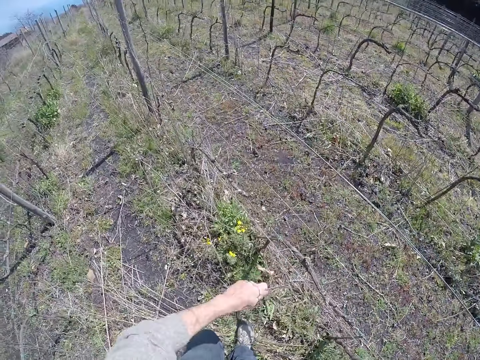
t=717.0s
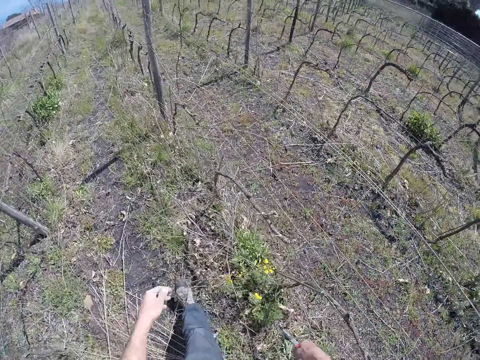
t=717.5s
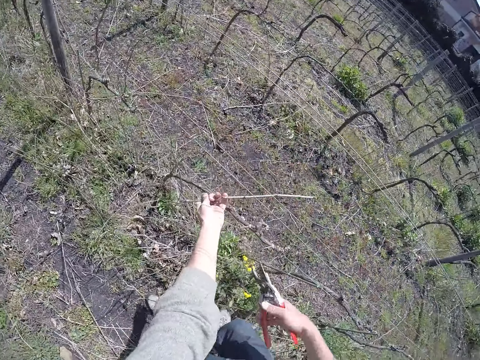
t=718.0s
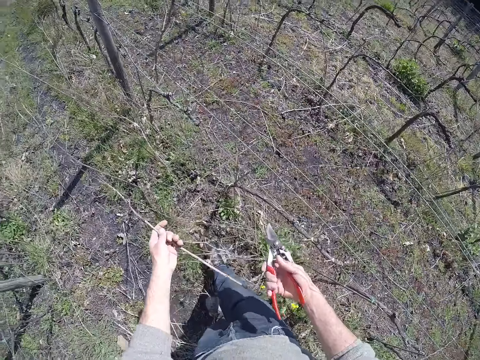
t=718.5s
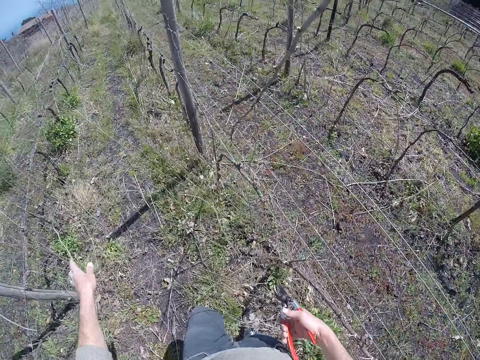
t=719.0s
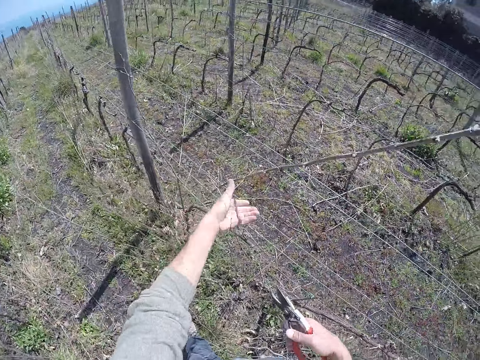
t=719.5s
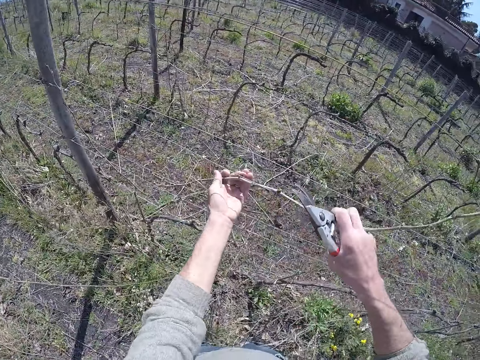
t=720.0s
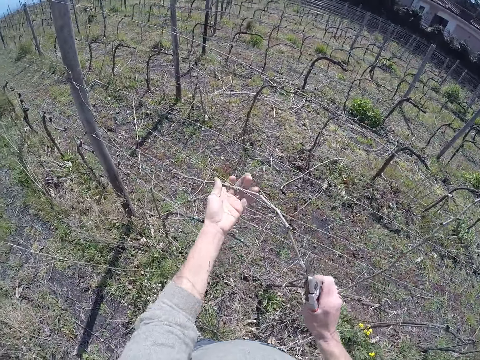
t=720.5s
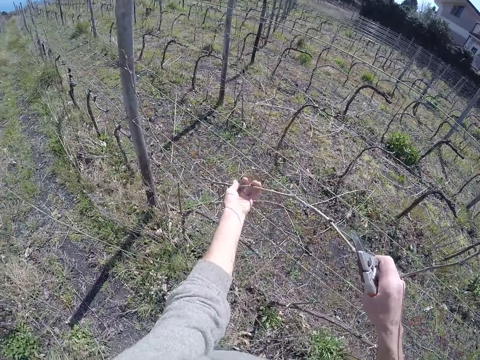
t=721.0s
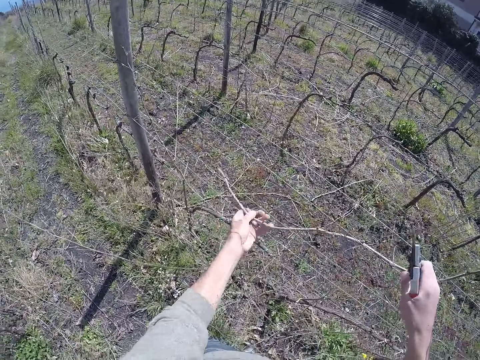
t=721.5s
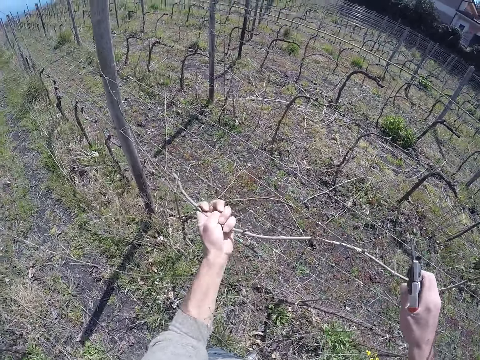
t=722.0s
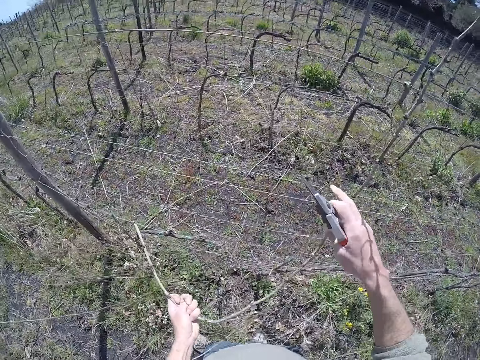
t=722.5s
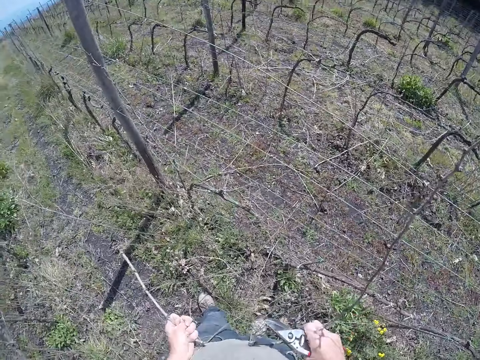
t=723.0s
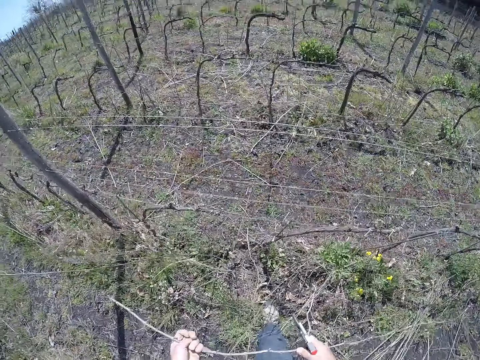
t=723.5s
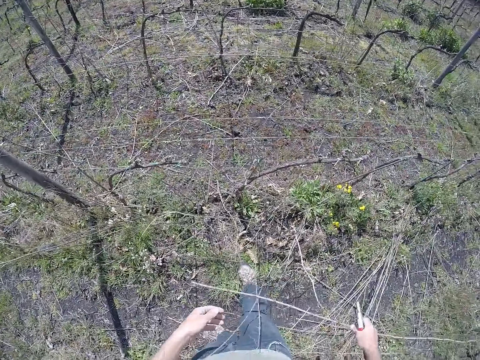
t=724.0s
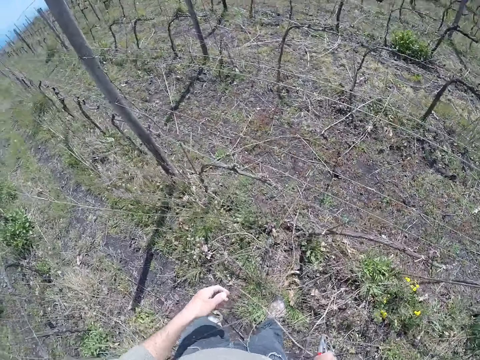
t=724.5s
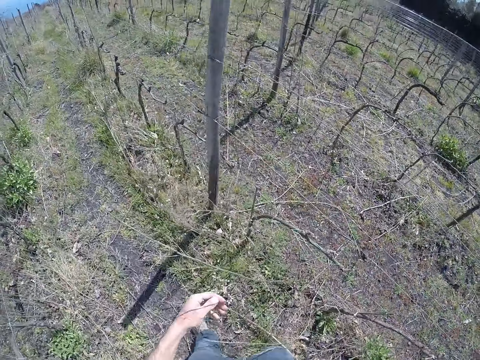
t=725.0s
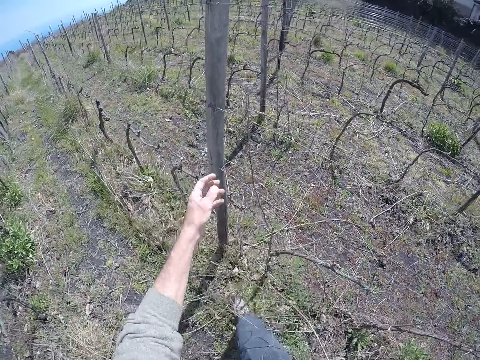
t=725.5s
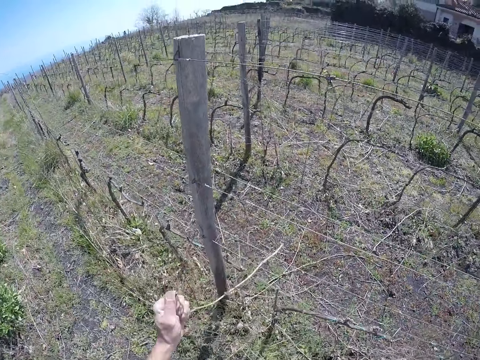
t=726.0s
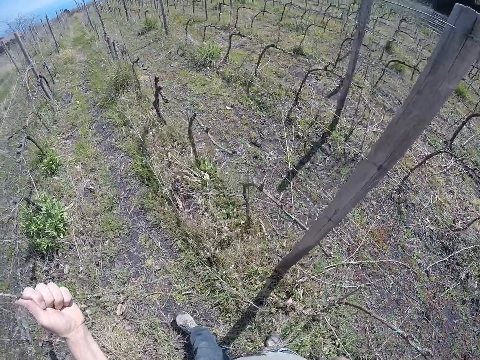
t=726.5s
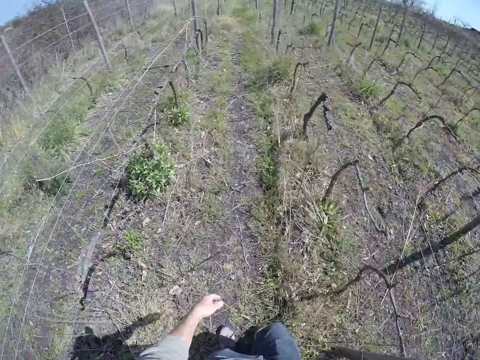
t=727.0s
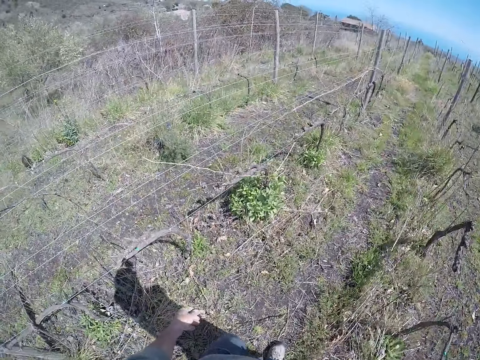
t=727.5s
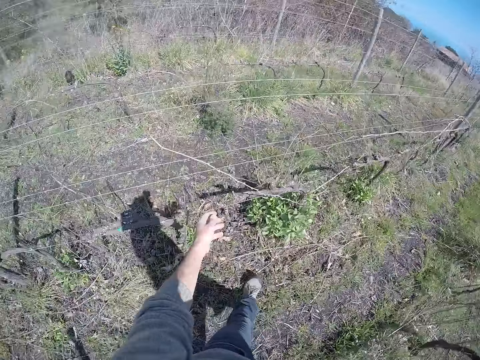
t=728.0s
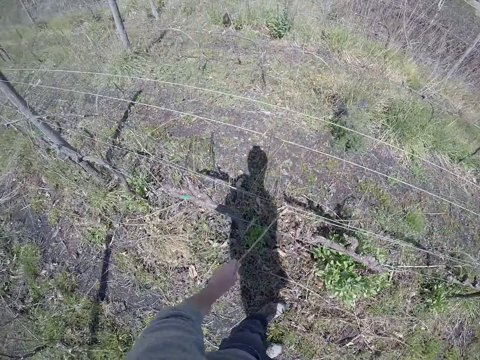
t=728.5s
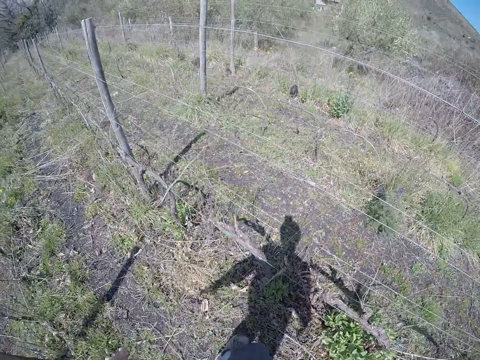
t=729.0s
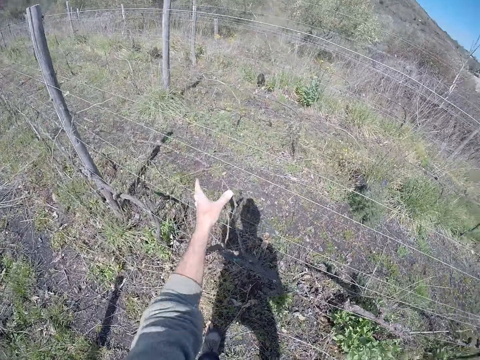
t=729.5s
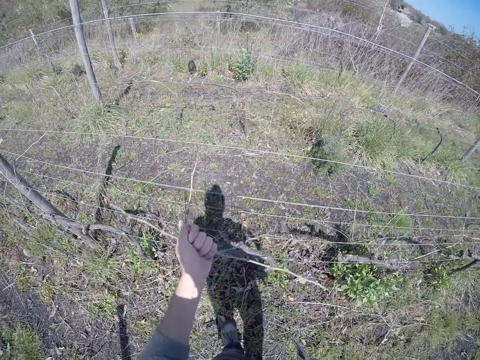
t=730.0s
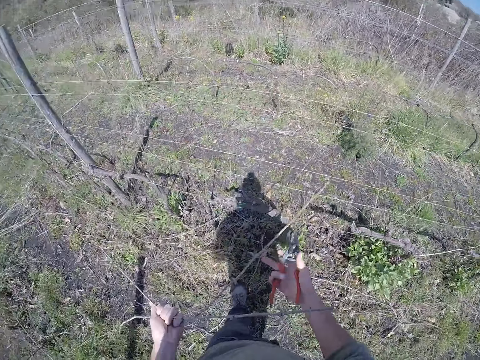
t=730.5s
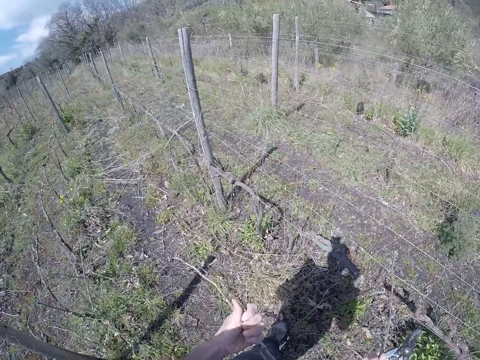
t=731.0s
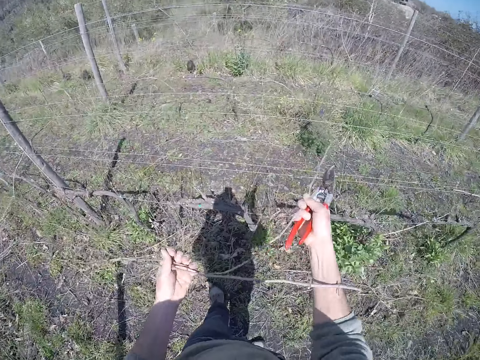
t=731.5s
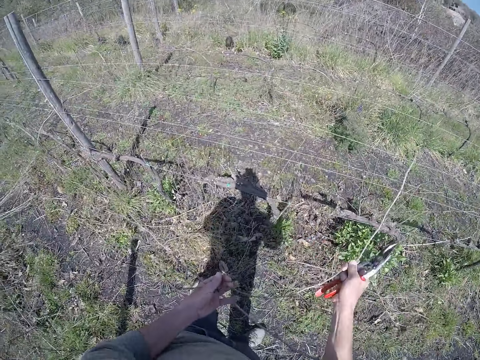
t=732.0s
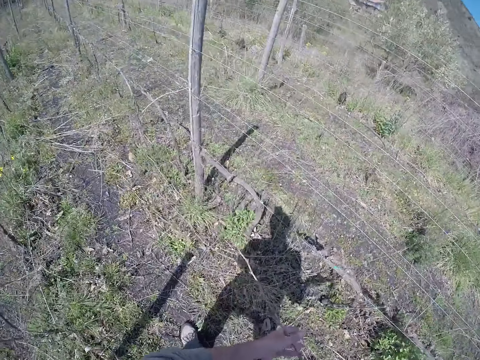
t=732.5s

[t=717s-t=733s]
The camera wearer pulls a branch from the wire with his left hand. He drops the branch on the floor with his left hand. He pulls a branch from the wire with his left hand. He cuts the twig. He drops the branch on the ground with his left hand. He pulls a branch from the wire with both hands. He drops the branch on the ground with his left hand. He pulls a branch from the wire with his left hand. He drops the branch on the ground with his left hand. He walks. He pulls a branch from the wire with his left hand. He drops the branch on the ground with his left hand. He pulls a branch from the wire with his left hand. He pulls the branch from the wire with his right hand.

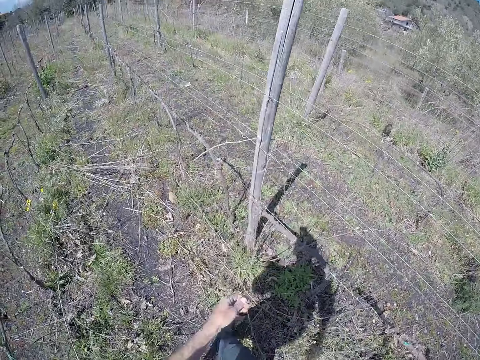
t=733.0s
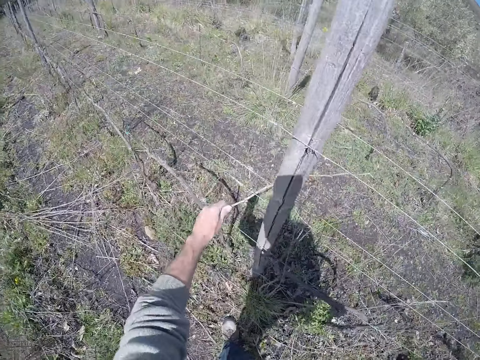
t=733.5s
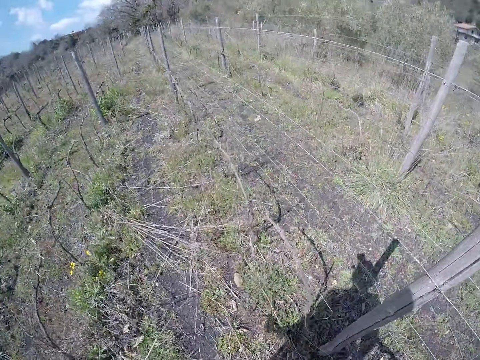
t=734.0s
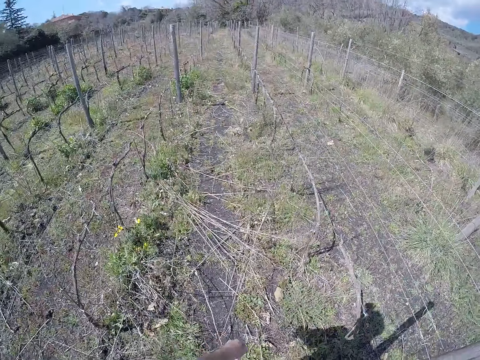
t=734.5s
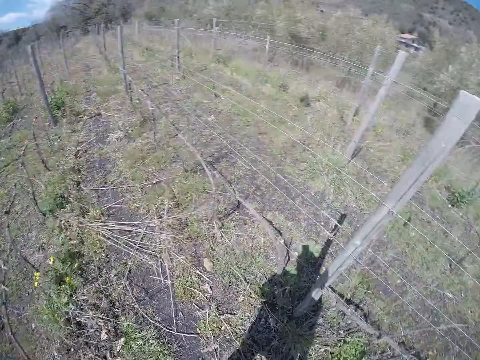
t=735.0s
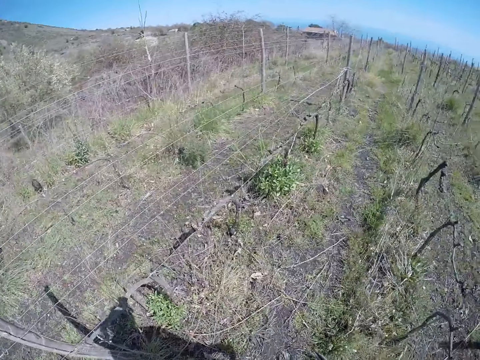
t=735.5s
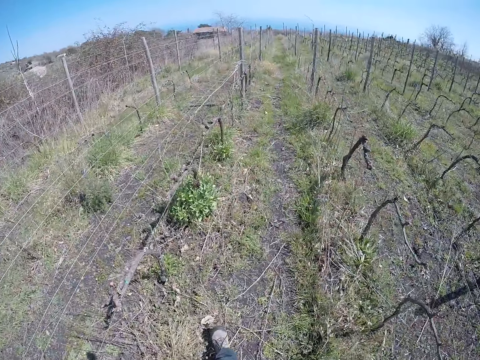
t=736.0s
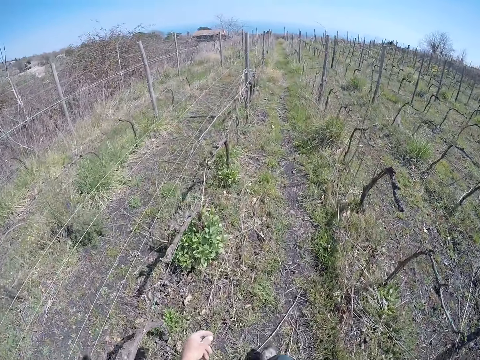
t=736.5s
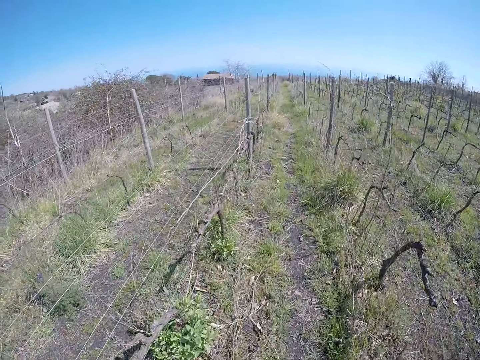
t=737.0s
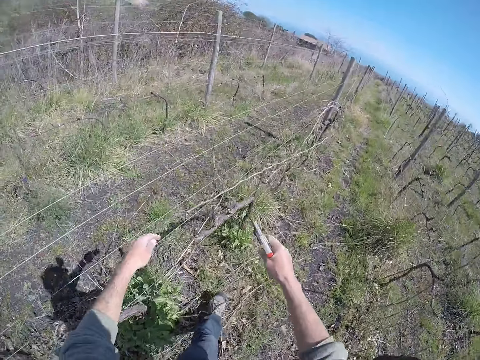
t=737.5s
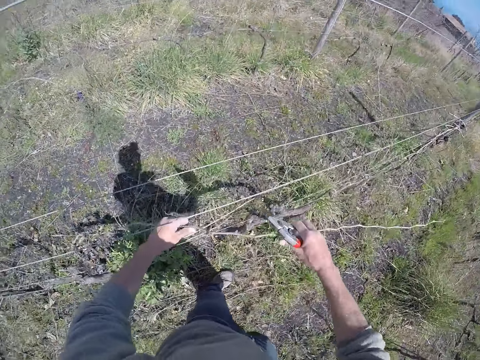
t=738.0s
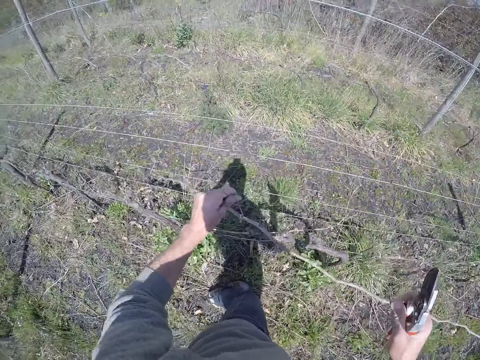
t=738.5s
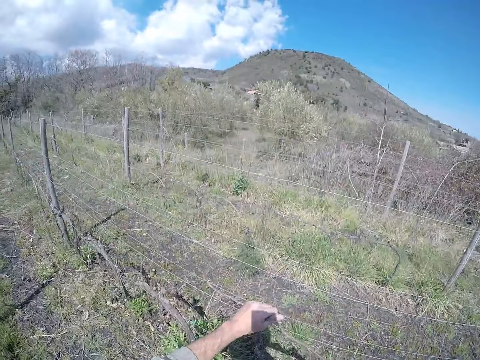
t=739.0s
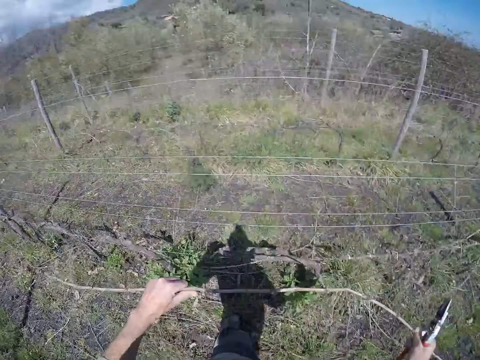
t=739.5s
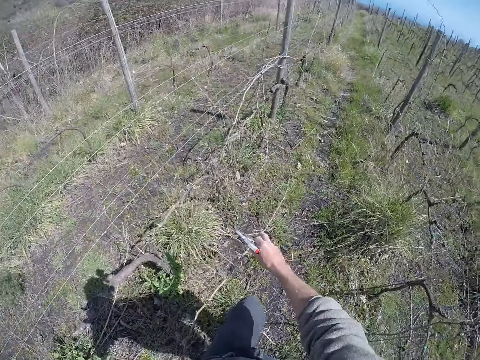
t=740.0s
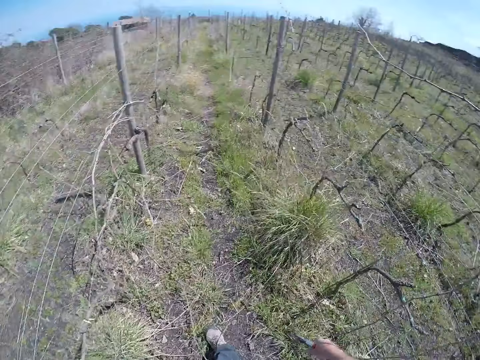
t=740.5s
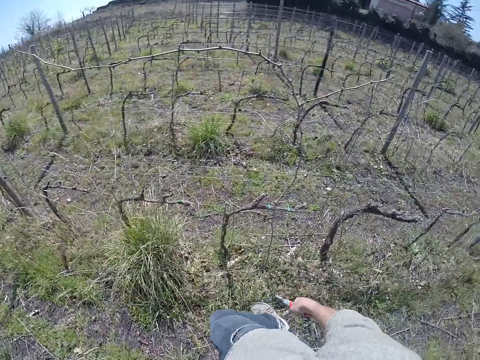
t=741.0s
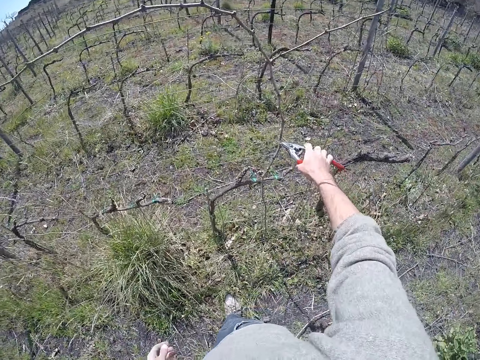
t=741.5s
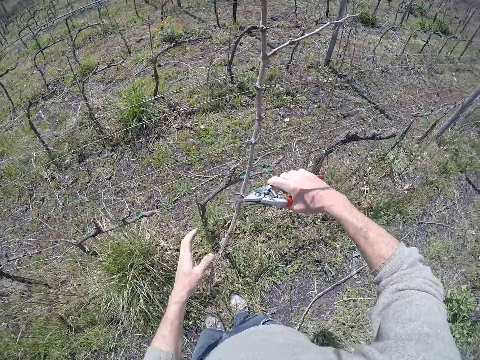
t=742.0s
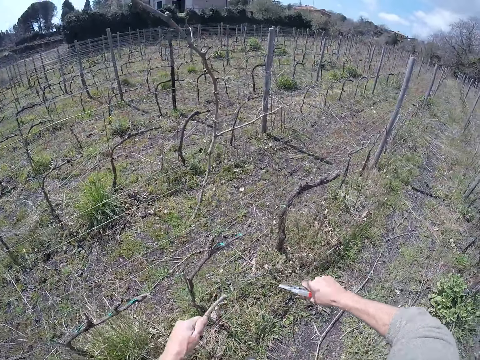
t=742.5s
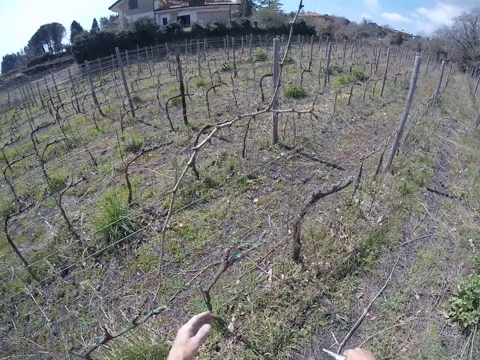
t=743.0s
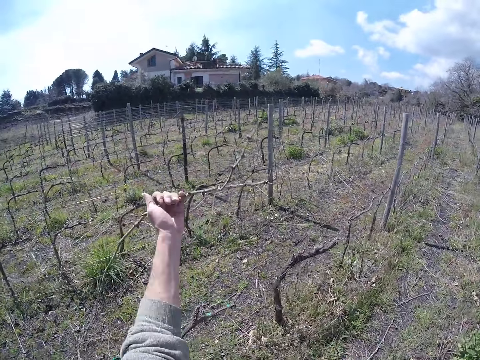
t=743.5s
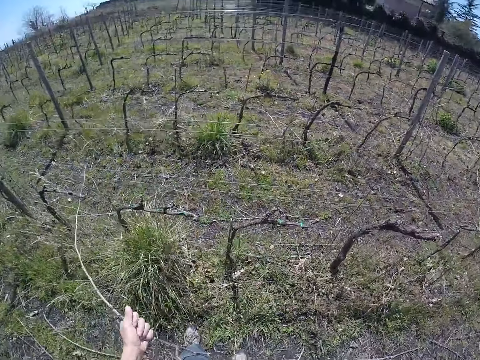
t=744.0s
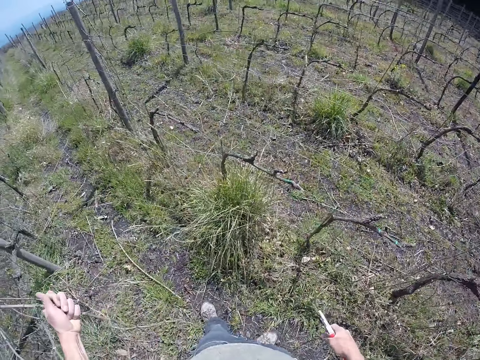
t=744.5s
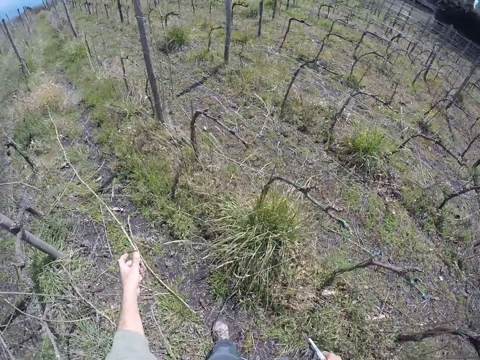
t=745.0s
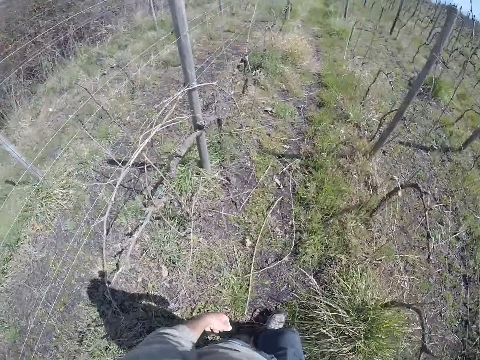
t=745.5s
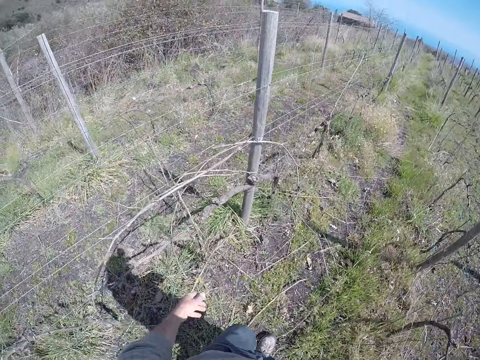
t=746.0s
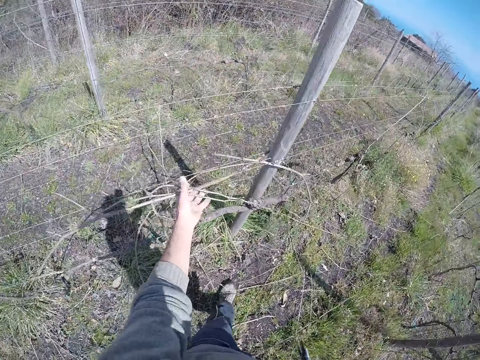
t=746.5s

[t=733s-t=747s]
The camera wearer pulls a branch from the wire with his left hand. He drops the branch on the ground with his left hand. He walks. He pulls a branch from the wire with both hands. He drops the branch on the ground with both hands. He places the wire cutter in his right hand on a branch. He holds the branch with his left hand. He cuts the branch in his left hand with the wire cutter in his right hand. He pulls the branch from the wire with his left hand. He drops the branch on the ground with his left hand.
